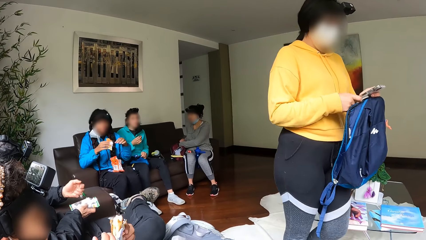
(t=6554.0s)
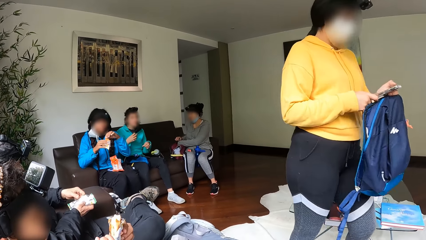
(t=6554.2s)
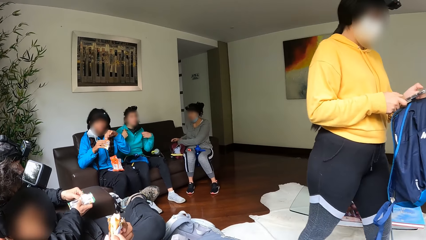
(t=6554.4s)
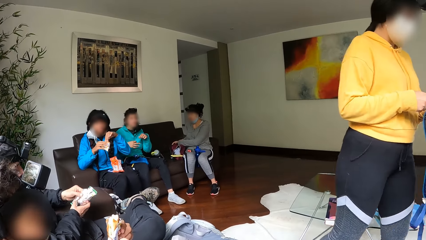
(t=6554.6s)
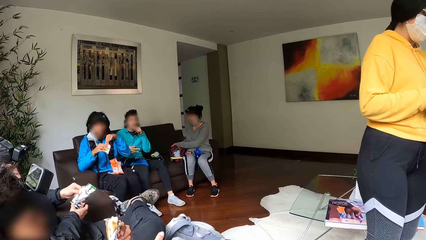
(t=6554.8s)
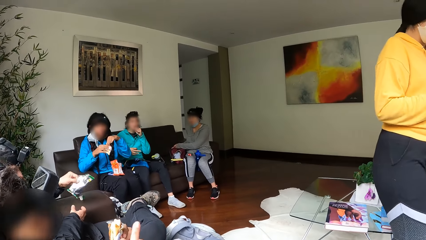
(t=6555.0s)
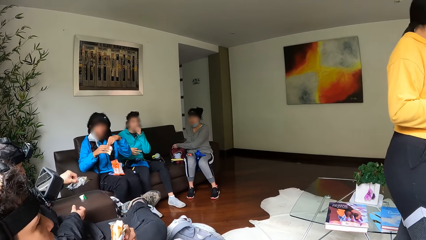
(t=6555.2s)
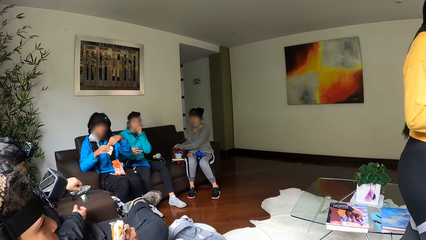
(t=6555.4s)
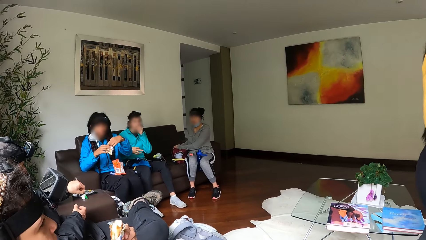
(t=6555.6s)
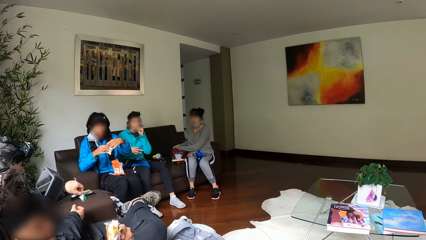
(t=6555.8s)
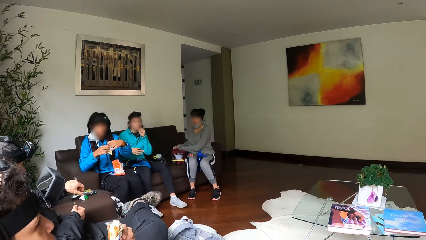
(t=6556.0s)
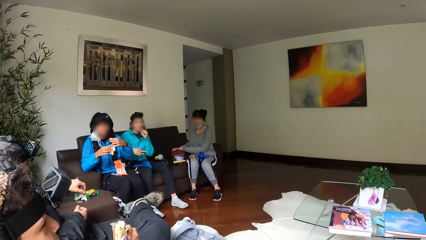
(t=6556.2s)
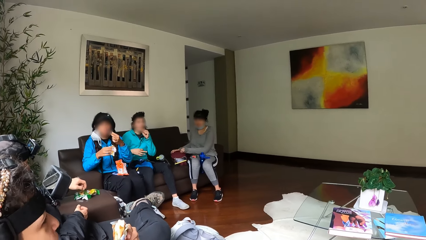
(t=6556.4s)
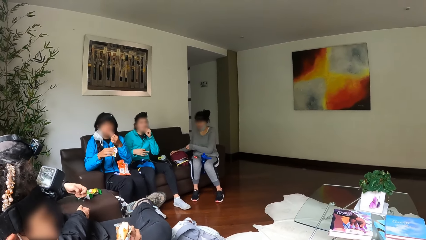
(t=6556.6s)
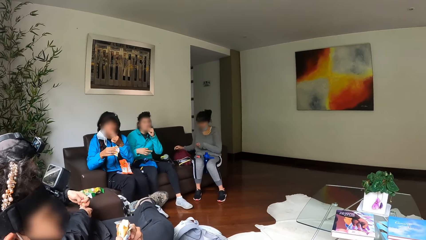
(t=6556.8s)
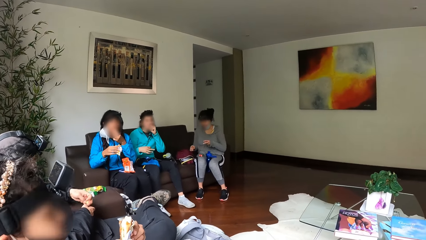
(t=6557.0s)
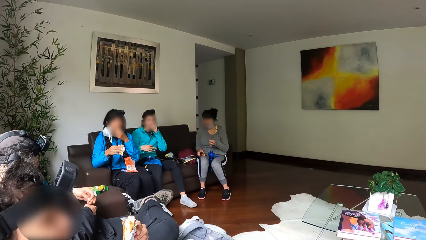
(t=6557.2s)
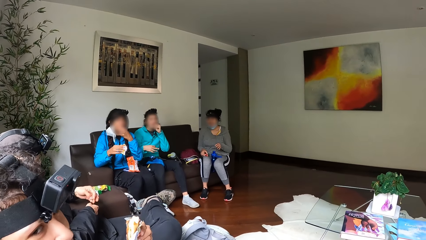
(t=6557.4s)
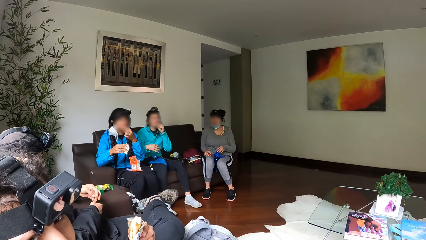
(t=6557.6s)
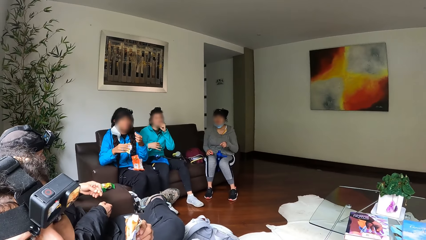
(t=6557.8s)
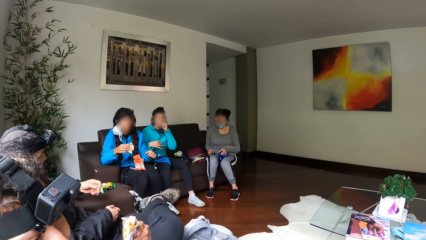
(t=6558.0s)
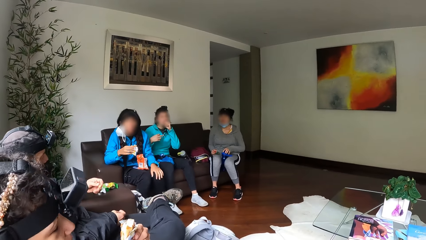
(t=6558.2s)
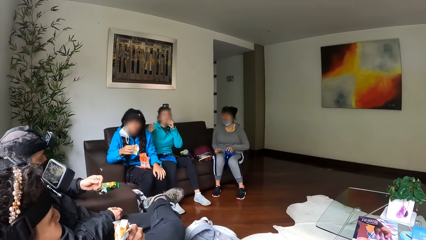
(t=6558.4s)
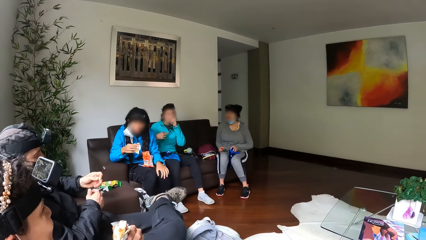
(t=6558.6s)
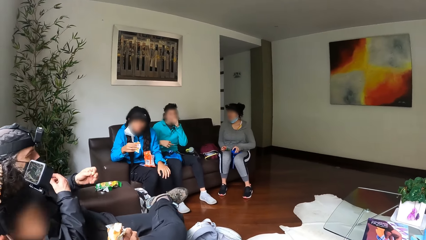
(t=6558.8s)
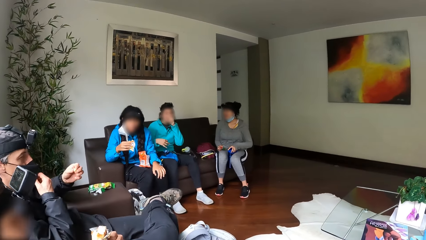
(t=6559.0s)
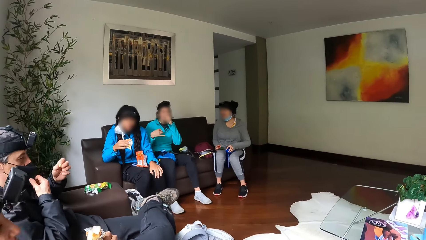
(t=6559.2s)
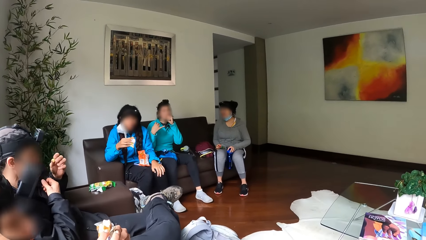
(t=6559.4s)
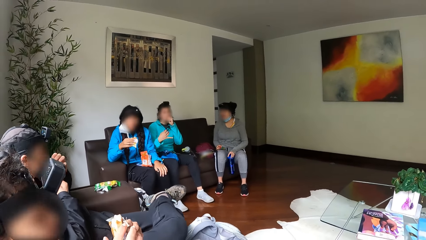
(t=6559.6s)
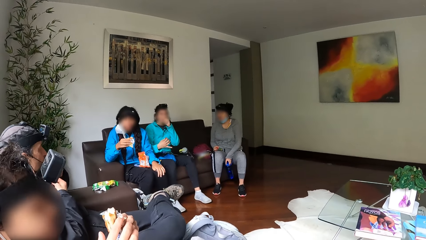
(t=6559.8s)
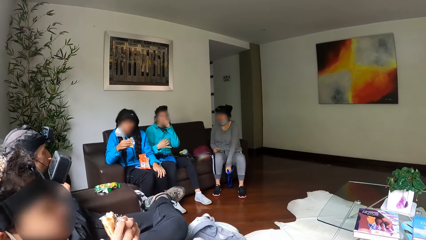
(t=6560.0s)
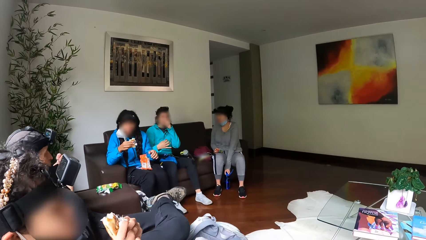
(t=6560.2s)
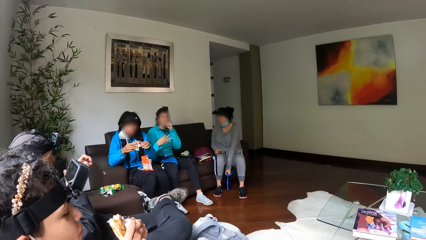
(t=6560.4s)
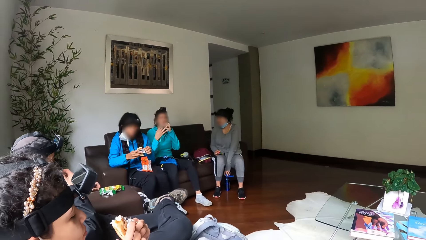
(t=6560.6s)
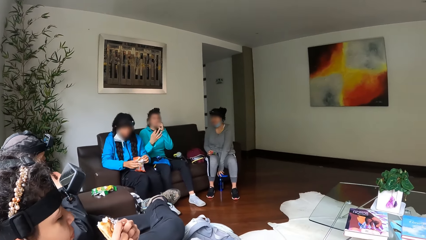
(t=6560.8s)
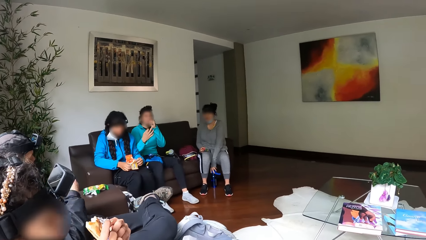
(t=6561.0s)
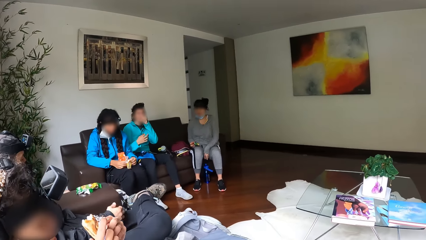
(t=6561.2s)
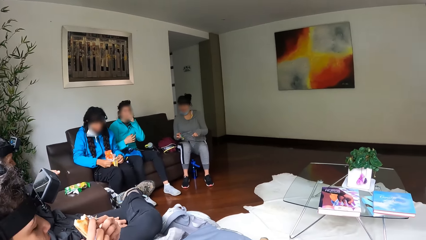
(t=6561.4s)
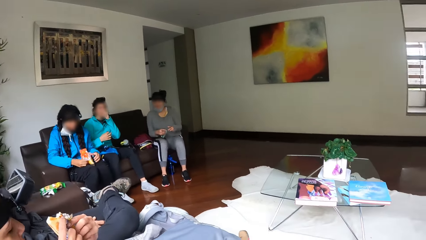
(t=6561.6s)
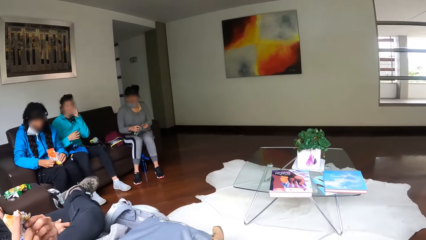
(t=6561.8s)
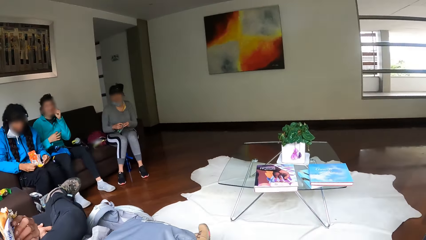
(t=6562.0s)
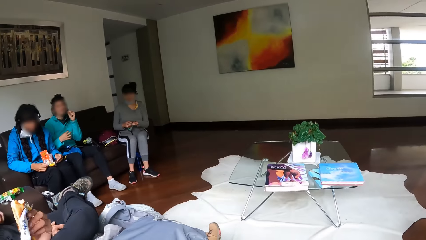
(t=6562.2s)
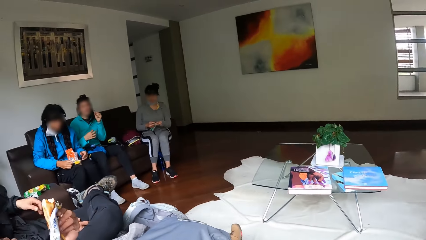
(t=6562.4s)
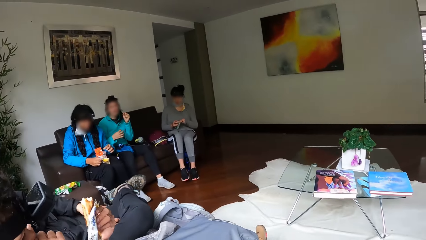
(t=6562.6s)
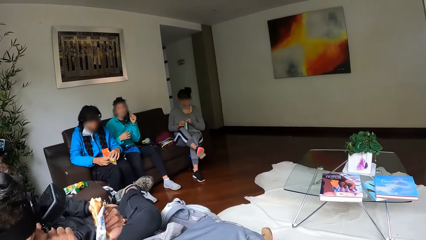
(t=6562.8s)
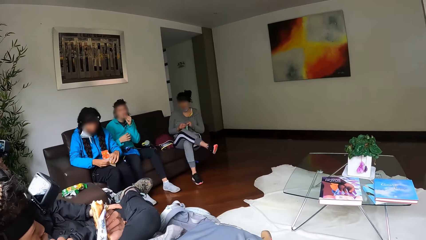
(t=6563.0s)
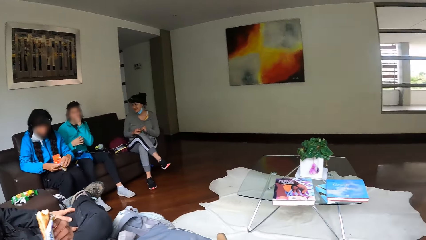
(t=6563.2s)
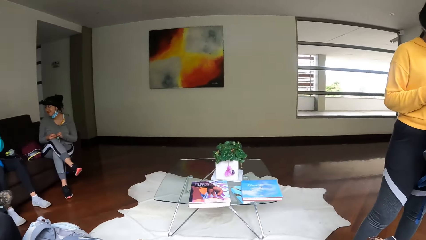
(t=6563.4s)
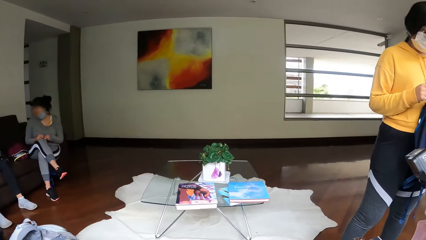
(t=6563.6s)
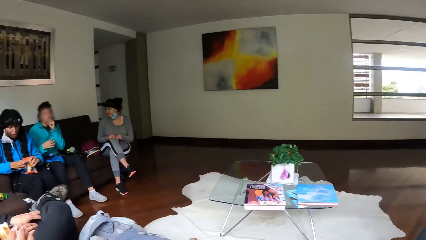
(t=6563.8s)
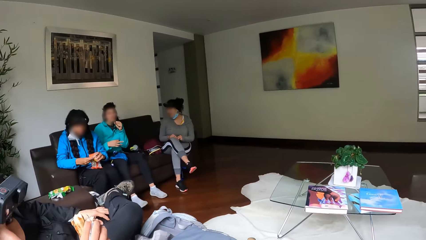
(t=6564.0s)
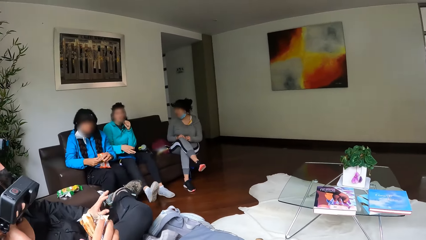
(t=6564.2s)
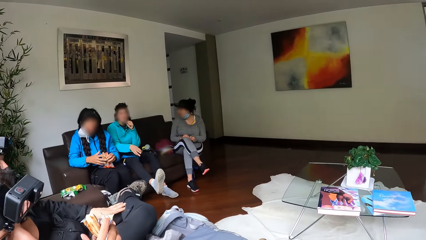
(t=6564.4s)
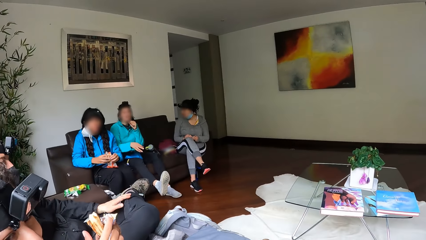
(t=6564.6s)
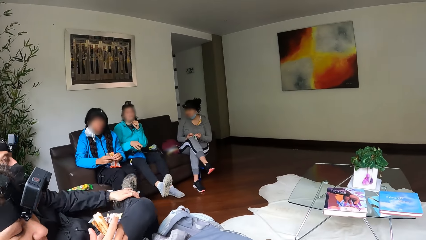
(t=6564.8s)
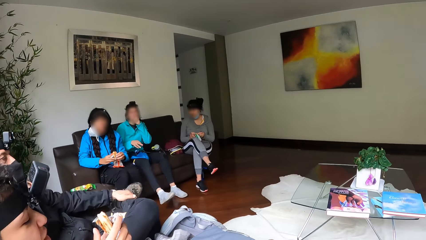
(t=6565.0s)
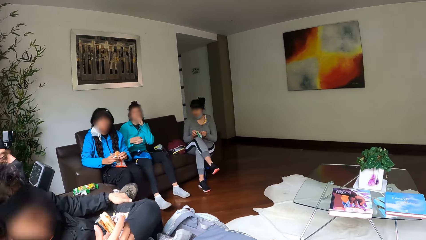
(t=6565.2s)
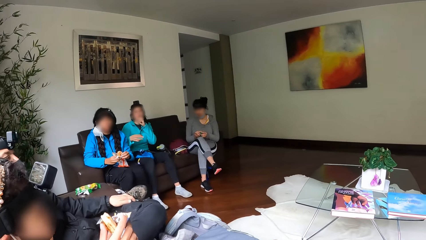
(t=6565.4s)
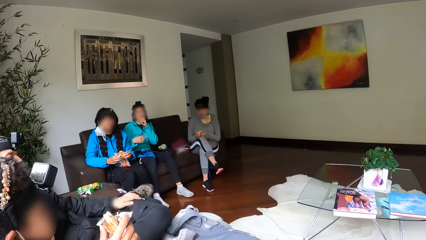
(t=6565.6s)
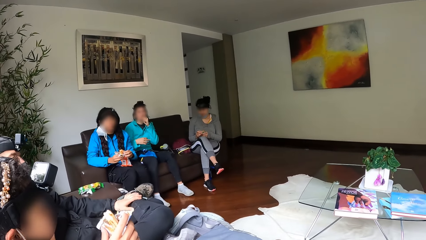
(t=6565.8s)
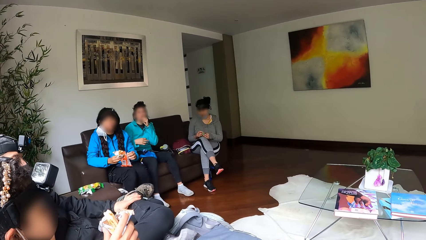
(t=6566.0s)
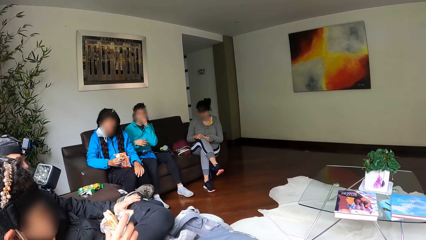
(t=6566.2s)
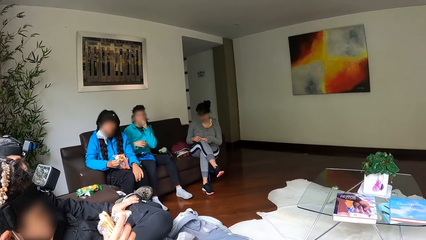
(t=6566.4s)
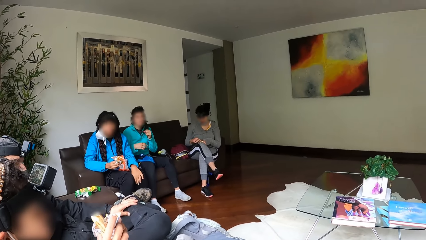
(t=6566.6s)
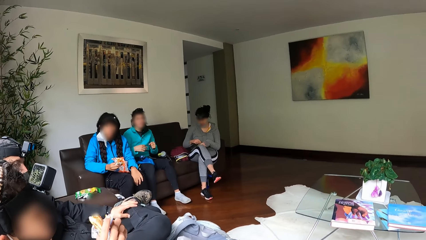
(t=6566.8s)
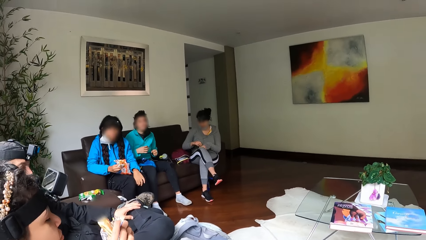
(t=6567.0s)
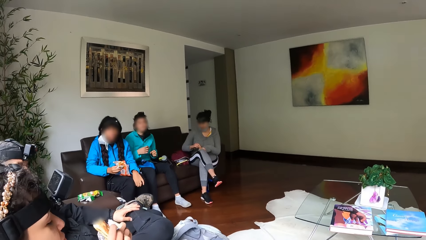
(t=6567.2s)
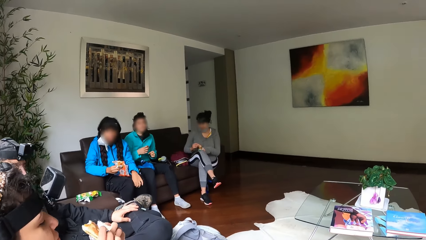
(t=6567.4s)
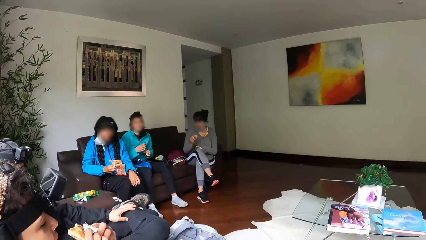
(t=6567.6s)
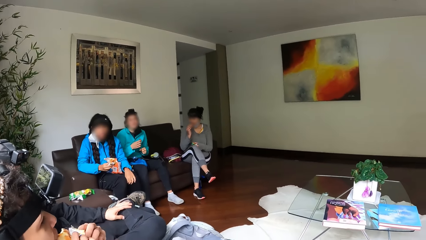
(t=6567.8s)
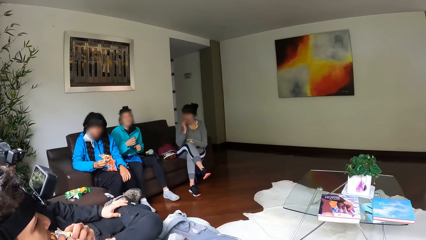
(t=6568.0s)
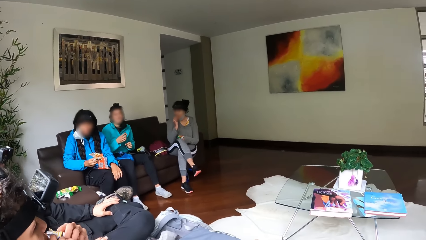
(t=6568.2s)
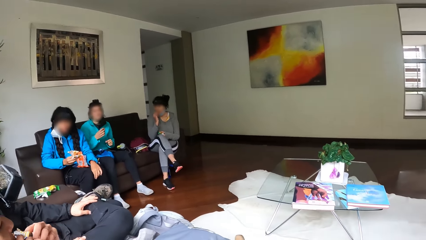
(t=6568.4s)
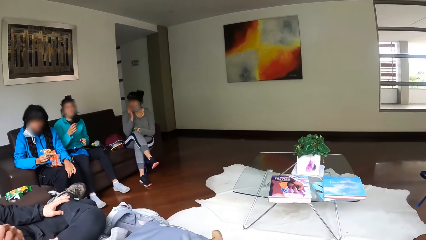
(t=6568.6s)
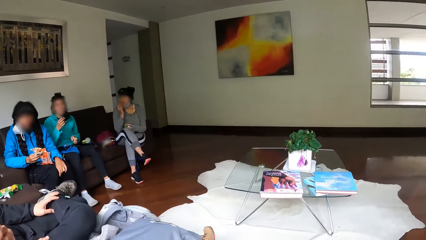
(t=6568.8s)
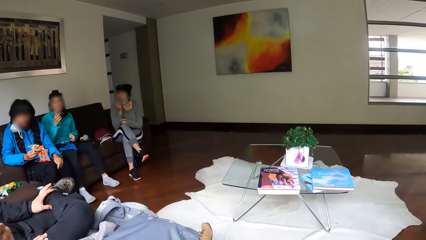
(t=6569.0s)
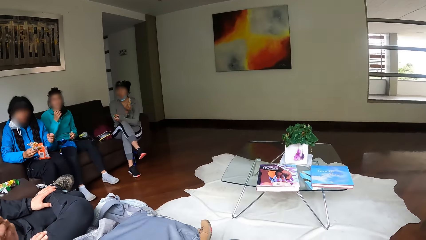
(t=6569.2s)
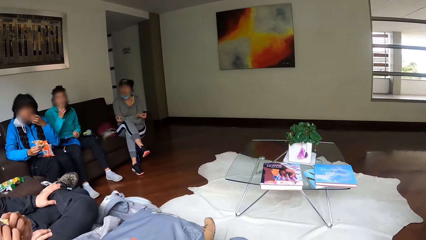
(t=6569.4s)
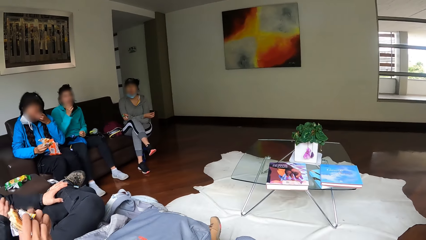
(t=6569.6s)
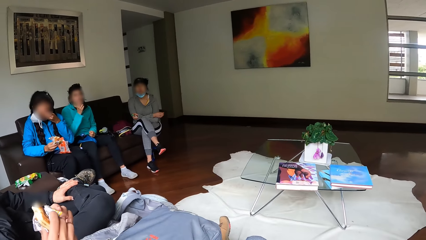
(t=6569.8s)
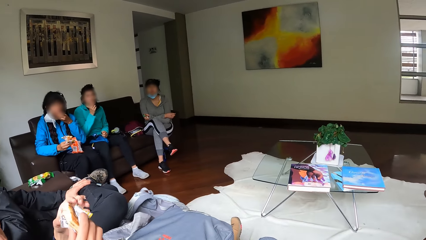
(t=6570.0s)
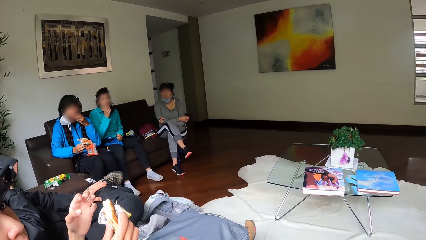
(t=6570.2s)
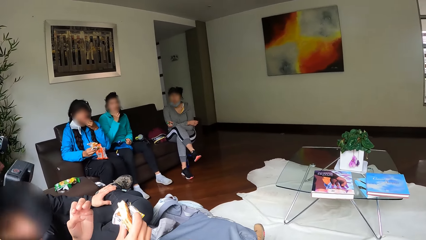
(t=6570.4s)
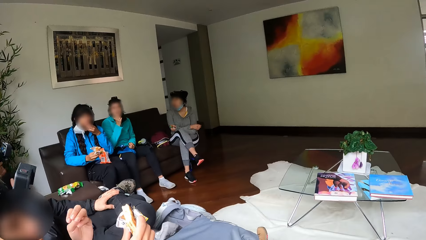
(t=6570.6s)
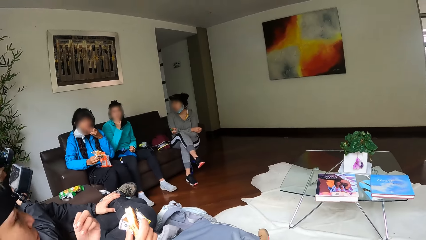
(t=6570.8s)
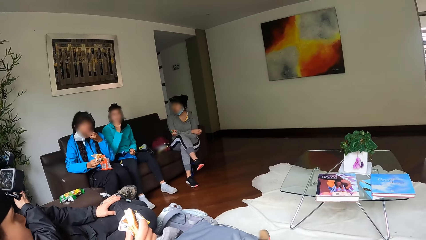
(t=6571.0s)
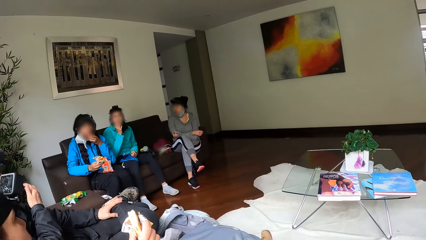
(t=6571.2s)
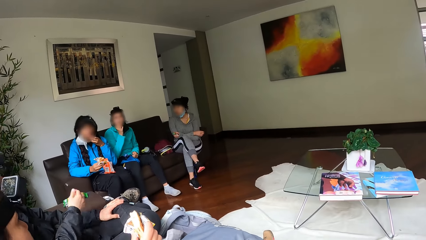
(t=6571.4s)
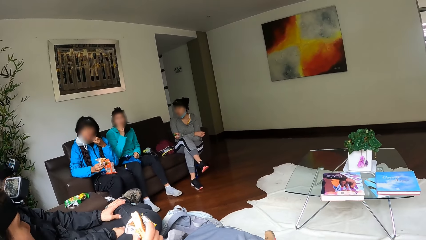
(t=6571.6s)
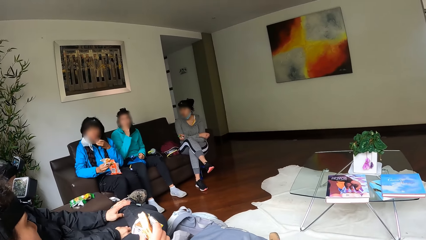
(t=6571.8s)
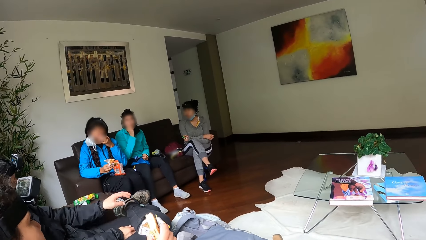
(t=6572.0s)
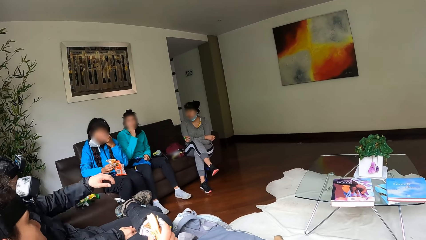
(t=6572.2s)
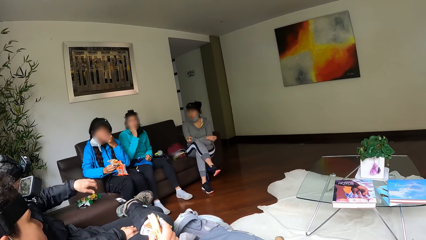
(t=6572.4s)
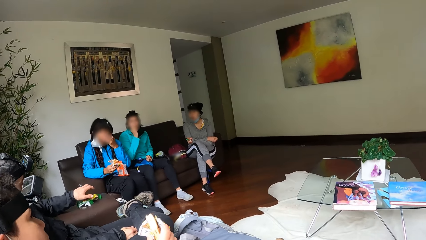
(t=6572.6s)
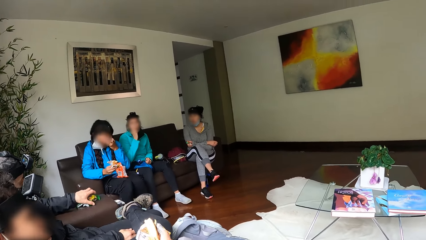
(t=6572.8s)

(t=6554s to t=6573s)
A woman cuts the biscuit with her left hand. A man puts the snack packet on the chair handle. The woman eats the biscuit. Ladies and men eat snacks. The ladies and men dialogue. The woman puts the biscuit in her mouth. The man takes the snack from the chair handle.
